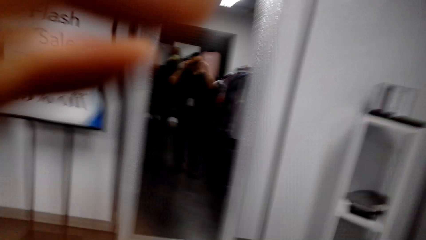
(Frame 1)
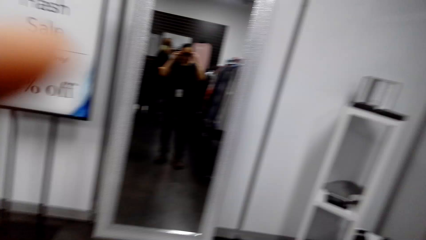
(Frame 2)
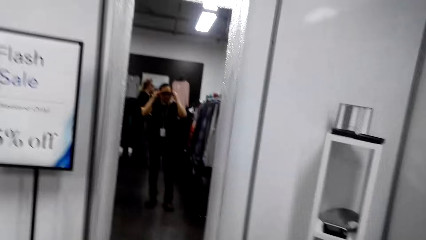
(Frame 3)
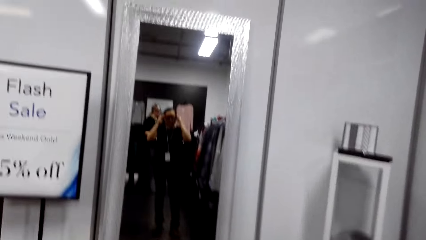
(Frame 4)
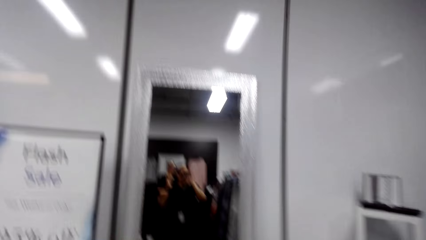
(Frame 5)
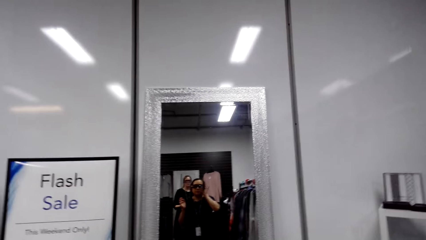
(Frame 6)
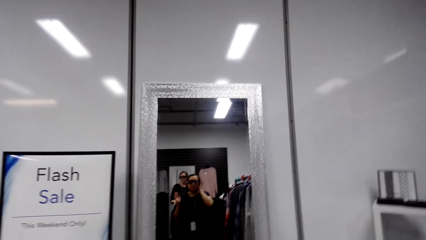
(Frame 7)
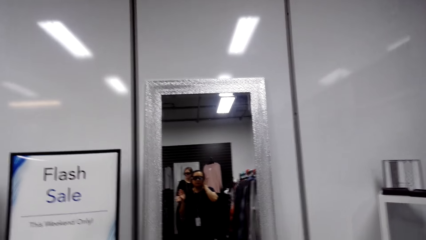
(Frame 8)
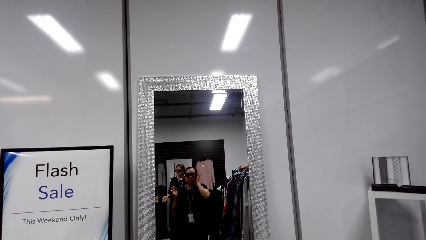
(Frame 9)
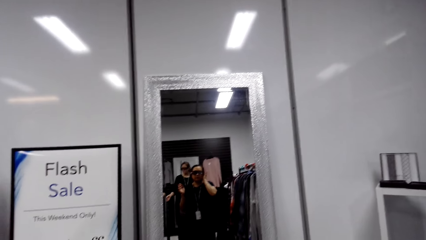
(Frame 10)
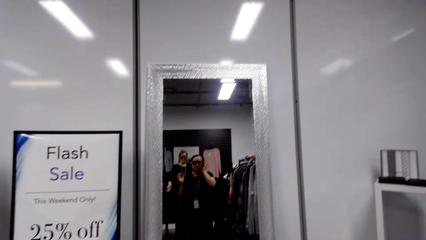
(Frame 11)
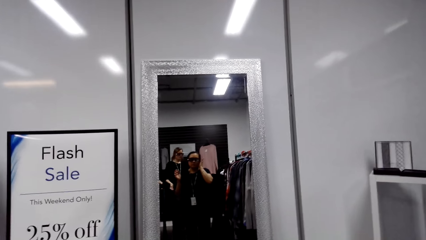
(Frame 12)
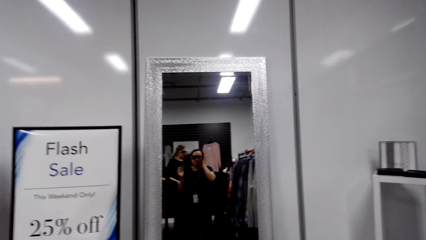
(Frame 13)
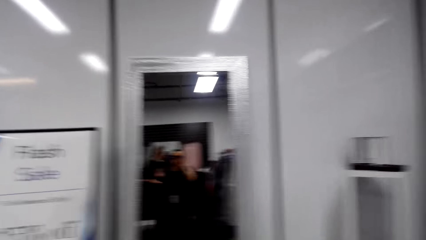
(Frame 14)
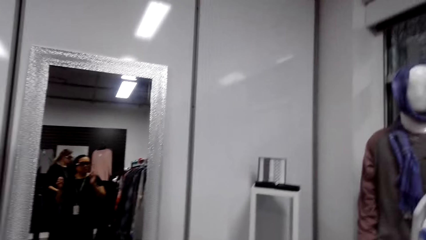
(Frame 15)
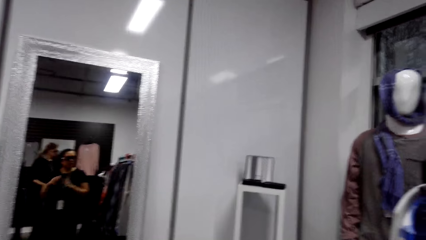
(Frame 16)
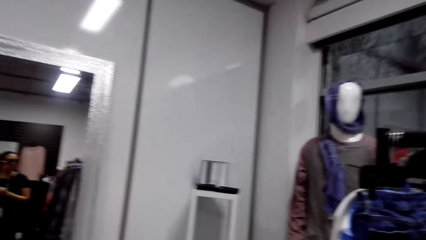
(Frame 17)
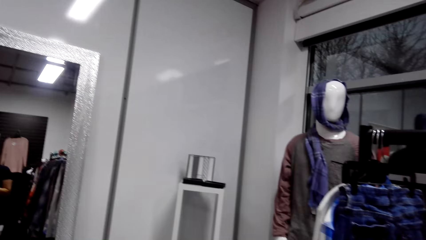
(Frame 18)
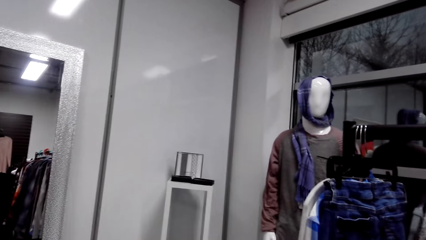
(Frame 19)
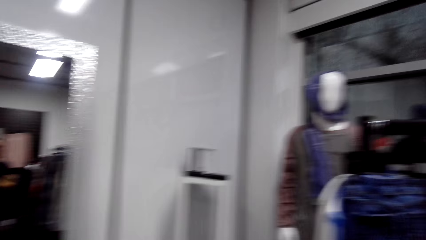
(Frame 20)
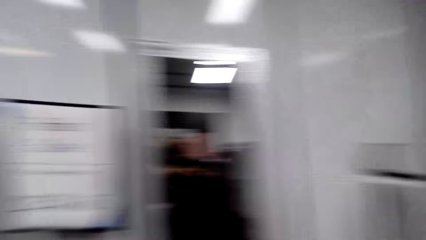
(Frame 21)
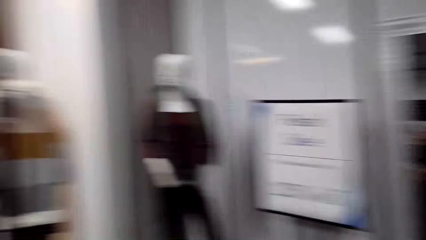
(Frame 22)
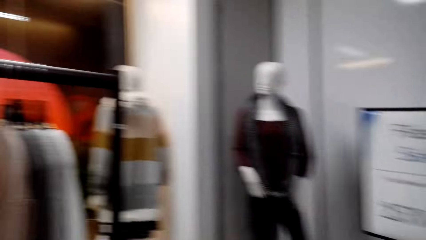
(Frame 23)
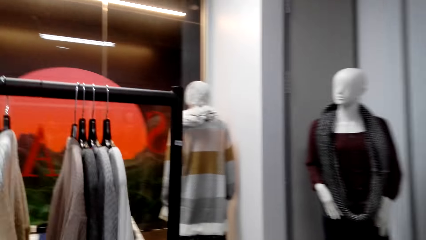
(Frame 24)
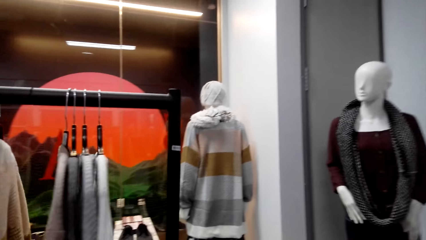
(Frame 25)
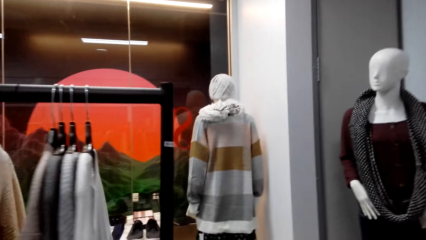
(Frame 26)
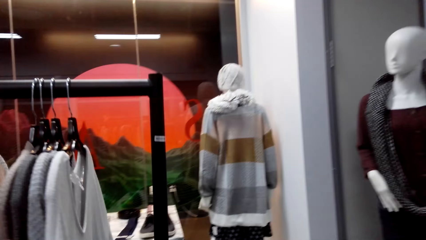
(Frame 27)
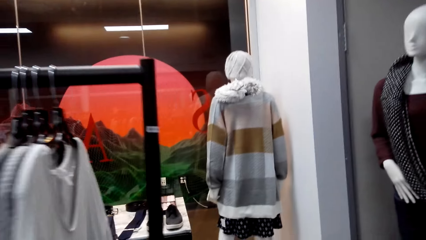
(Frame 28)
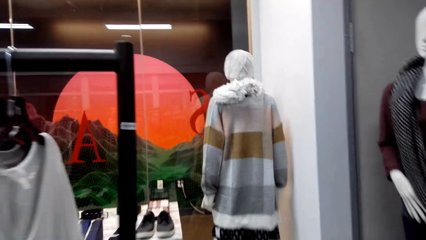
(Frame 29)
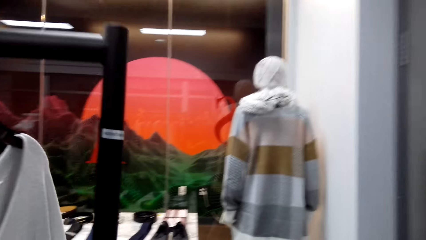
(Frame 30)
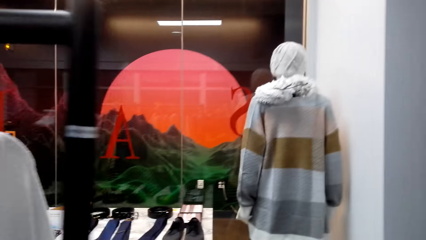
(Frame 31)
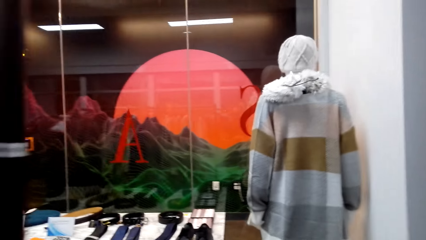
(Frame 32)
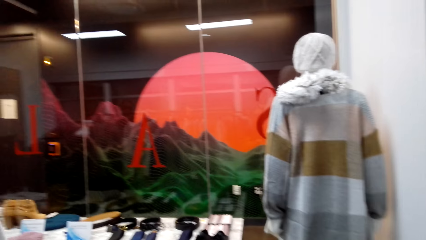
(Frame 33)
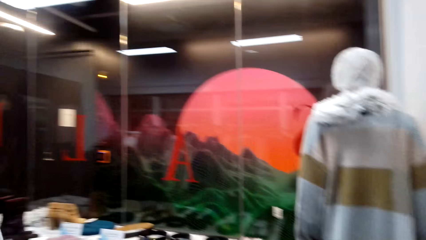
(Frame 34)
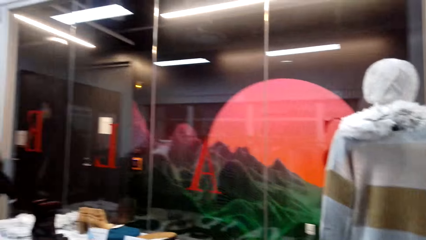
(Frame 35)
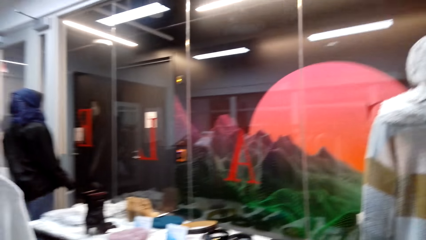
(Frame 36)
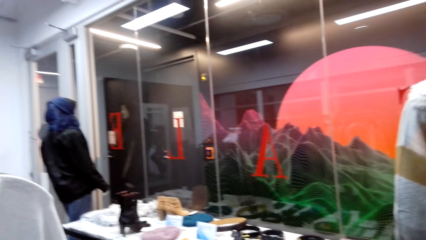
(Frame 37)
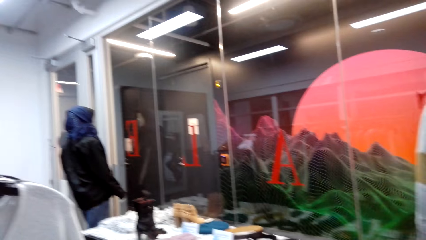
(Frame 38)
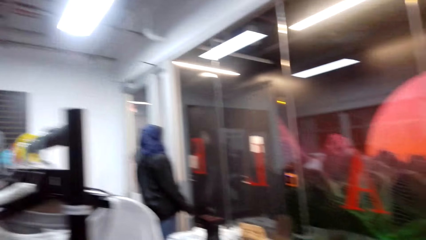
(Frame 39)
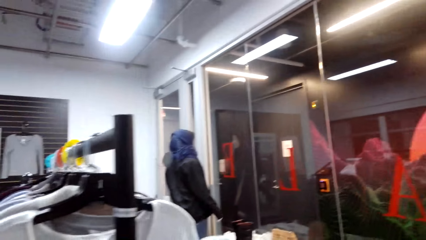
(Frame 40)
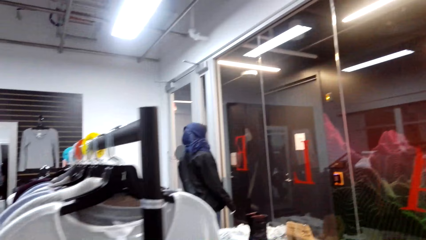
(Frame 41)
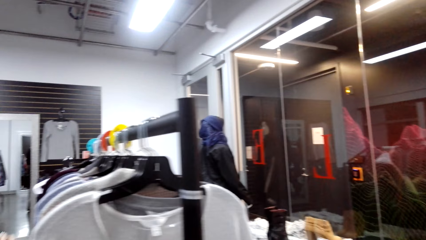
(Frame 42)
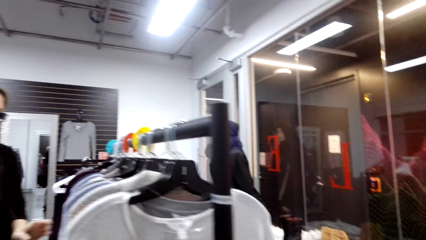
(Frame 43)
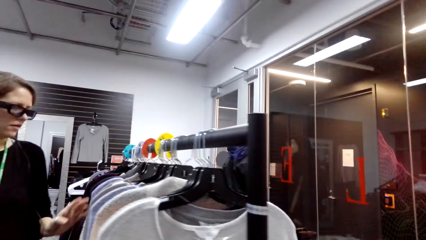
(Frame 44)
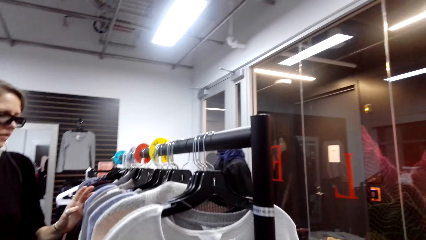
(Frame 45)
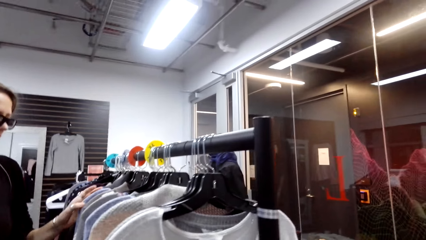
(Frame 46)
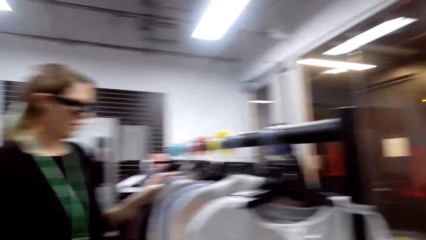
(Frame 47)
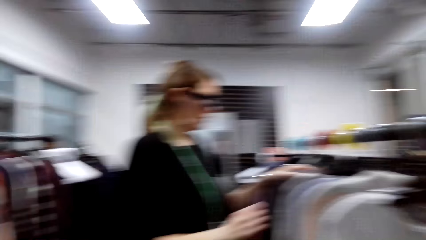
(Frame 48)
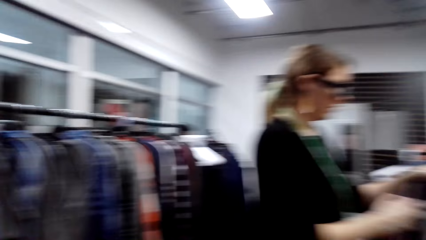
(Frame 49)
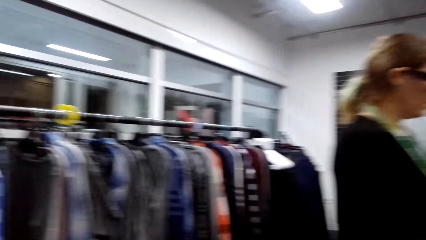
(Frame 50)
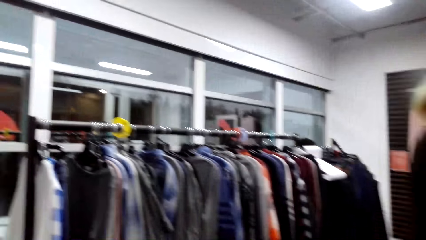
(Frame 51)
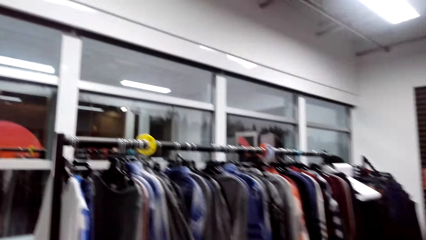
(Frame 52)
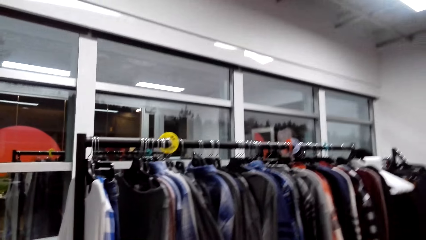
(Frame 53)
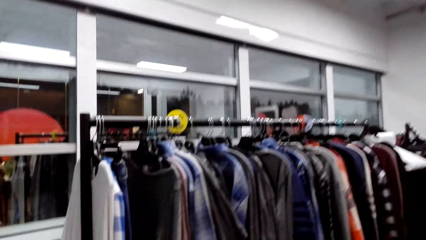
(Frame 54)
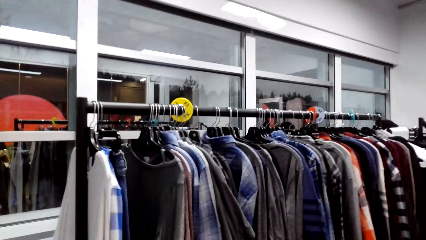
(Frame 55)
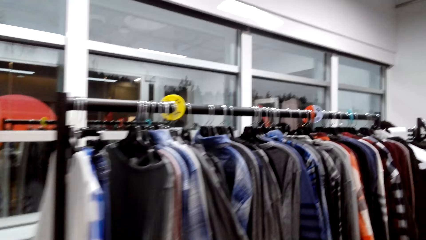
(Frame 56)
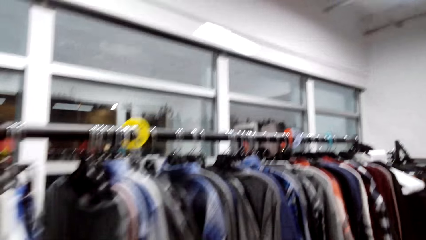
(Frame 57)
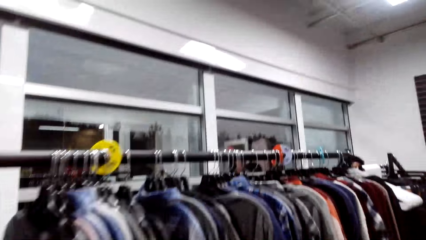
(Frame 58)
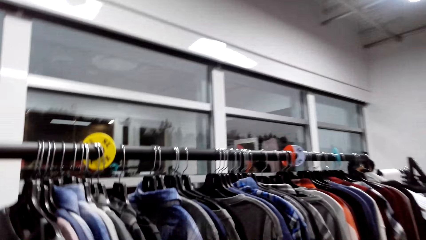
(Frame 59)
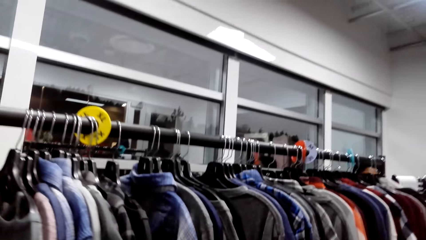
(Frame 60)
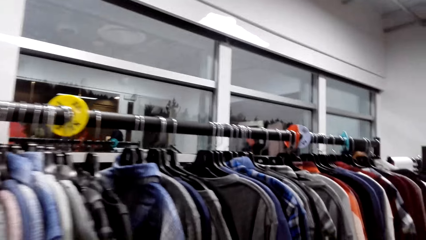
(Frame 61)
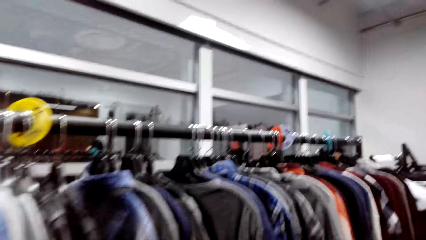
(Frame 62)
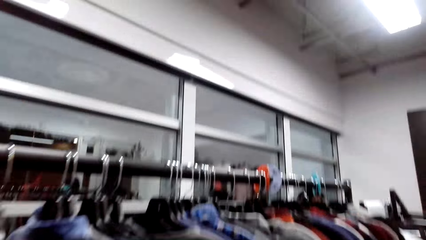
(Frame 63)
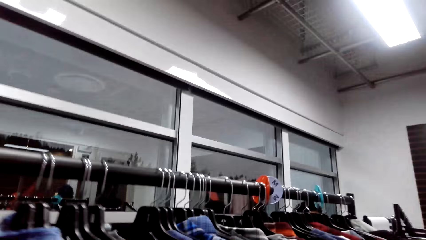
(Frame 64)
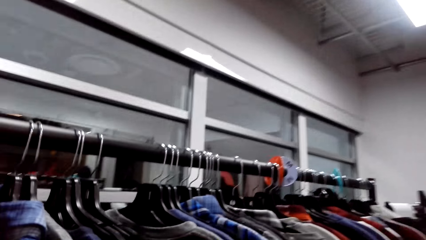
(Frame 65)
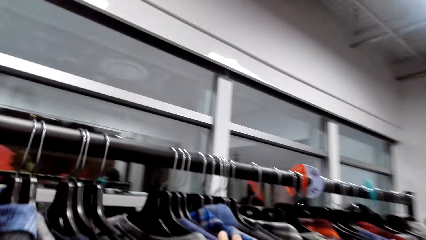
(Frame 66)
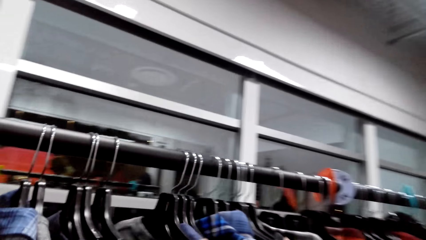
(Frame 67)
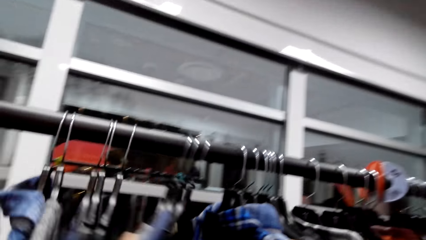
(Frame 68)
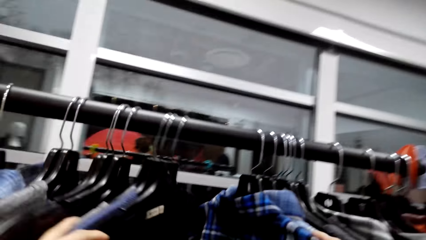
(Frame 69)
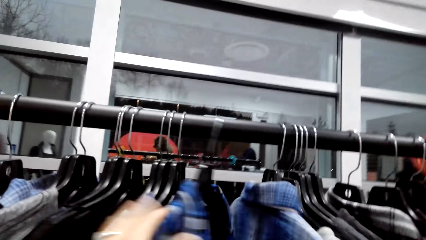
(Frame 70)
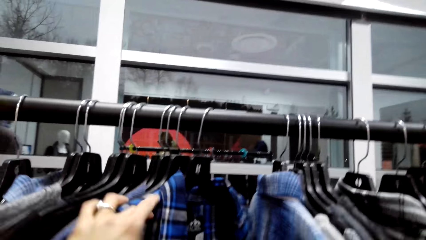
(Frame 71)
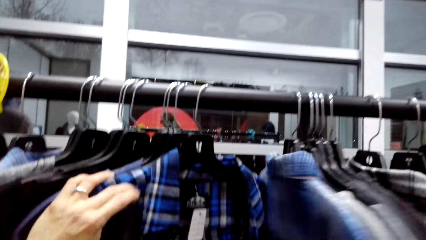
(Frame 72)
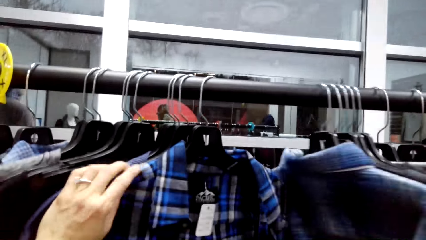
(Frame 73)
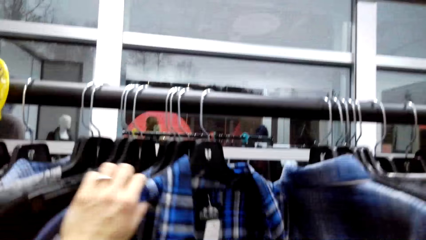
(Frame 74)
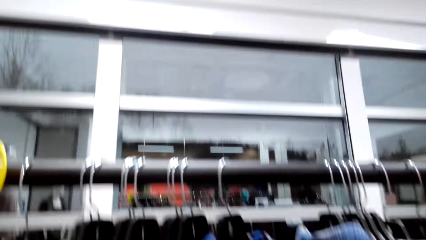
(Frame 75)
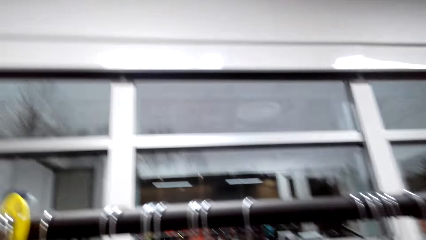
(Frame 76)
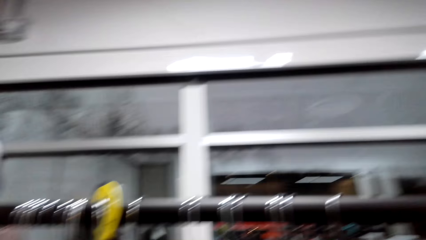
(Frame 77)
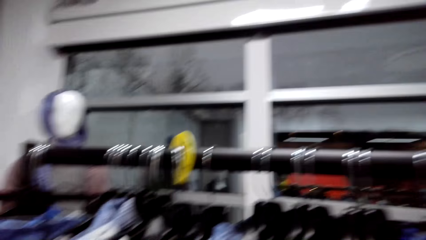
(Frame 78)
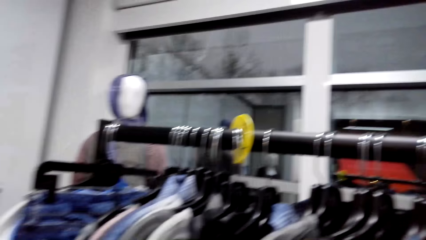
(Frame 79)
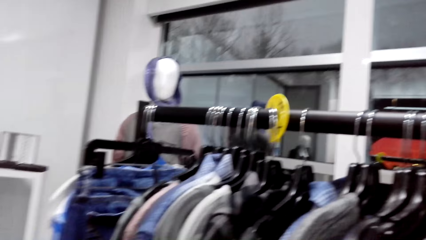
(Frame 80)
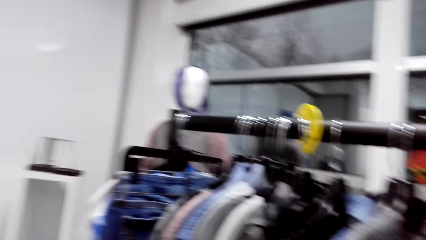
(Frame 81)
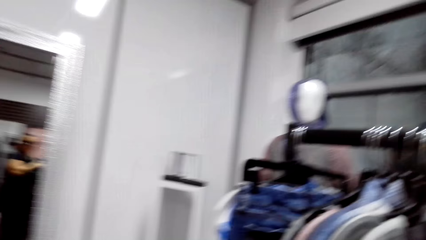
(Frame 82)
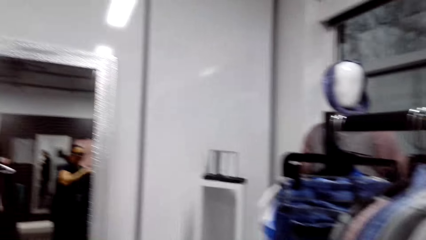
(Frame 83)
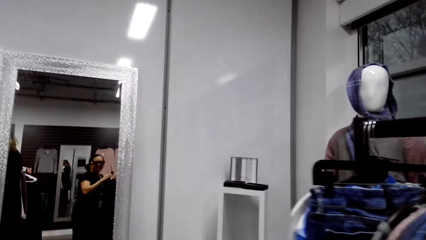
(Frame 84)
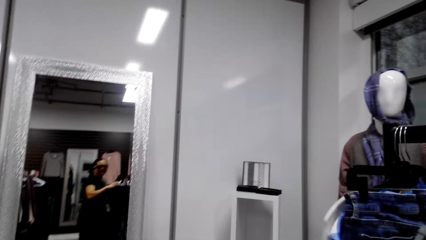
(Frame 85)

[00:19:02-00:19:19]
The camera wearer looks around. They walk around. A man talks. The camera wearer responds. They move the cloth on the clothes hanger stand. They do something. They laugh.
